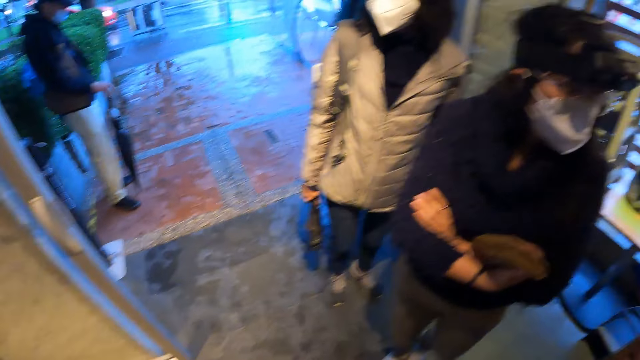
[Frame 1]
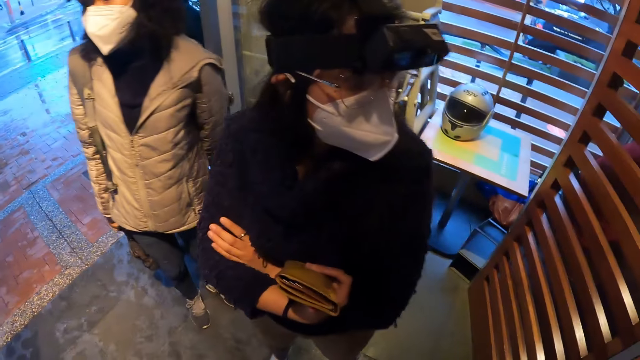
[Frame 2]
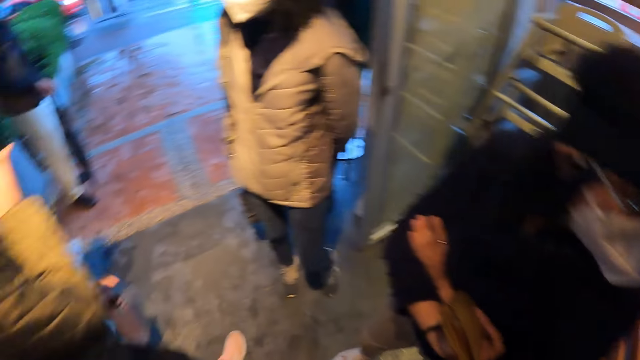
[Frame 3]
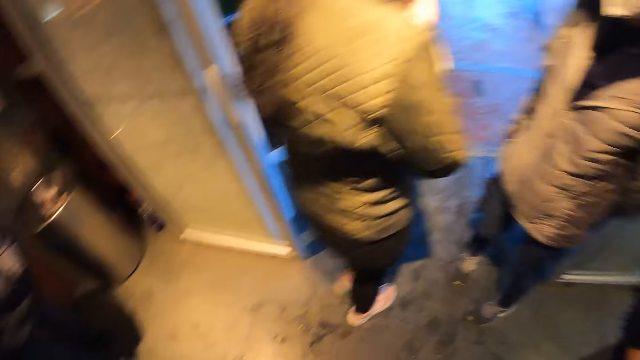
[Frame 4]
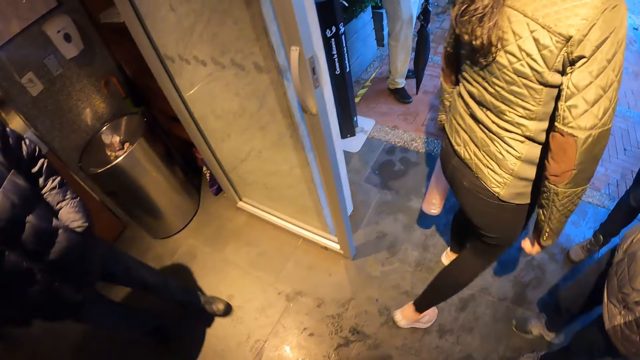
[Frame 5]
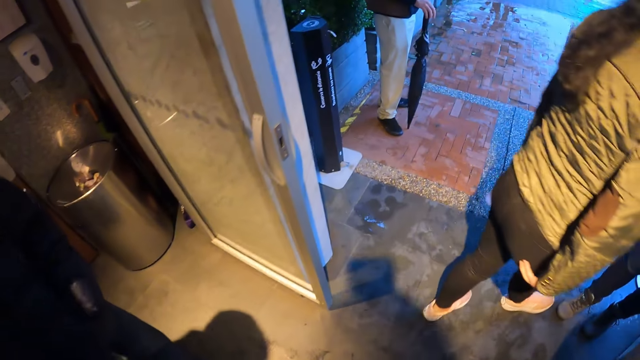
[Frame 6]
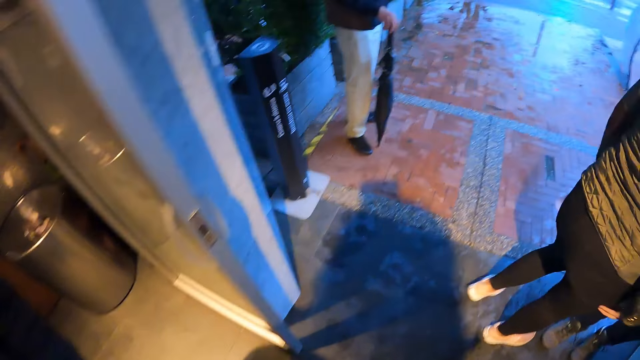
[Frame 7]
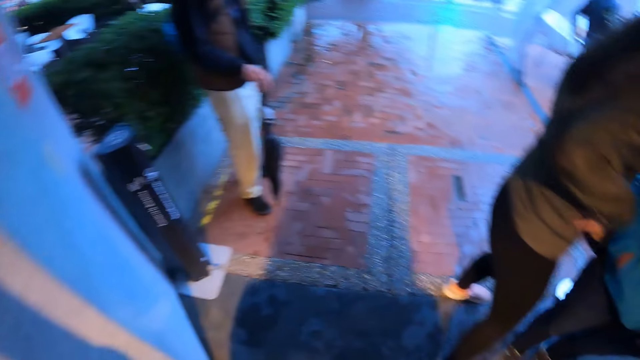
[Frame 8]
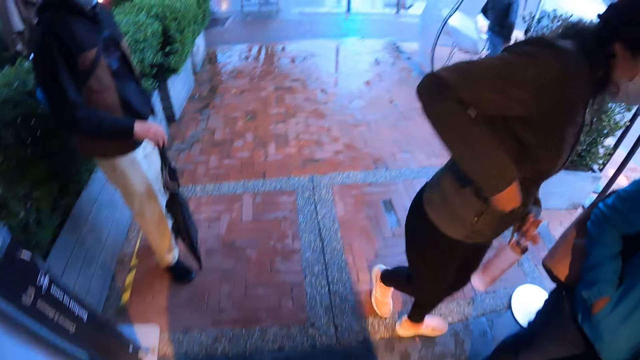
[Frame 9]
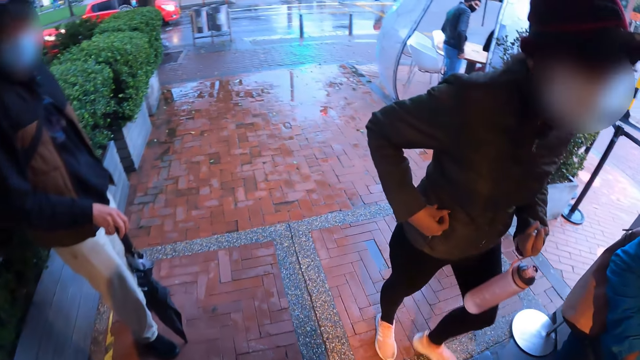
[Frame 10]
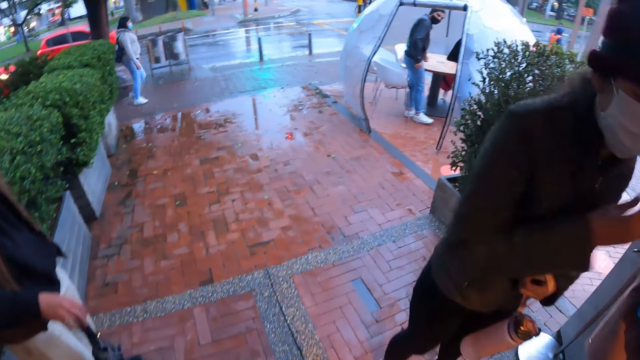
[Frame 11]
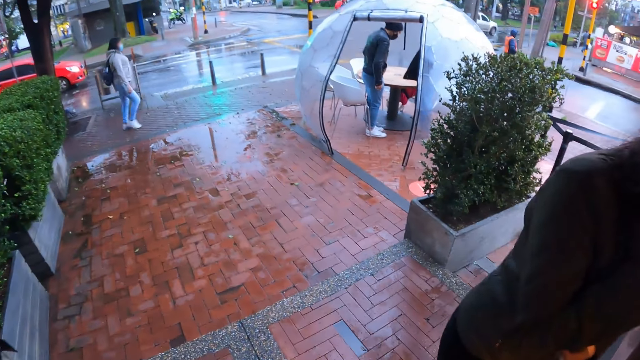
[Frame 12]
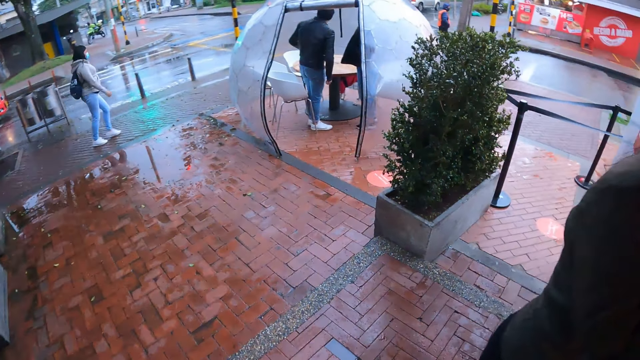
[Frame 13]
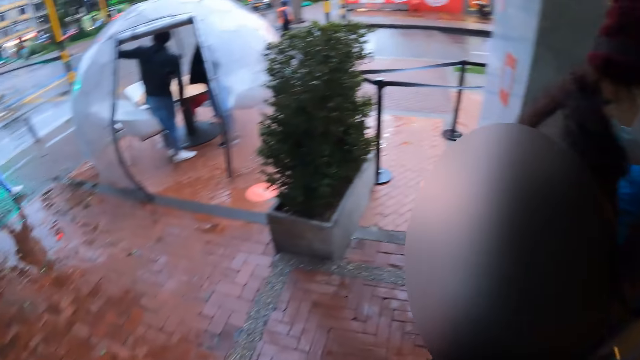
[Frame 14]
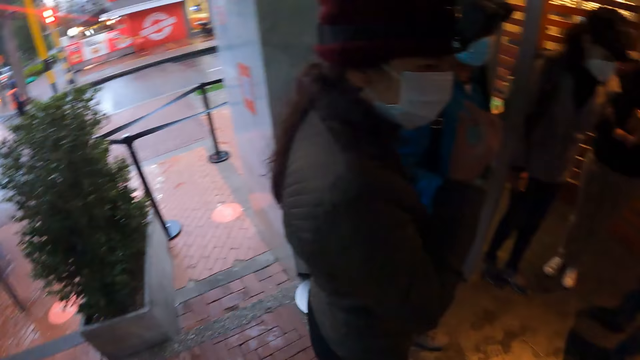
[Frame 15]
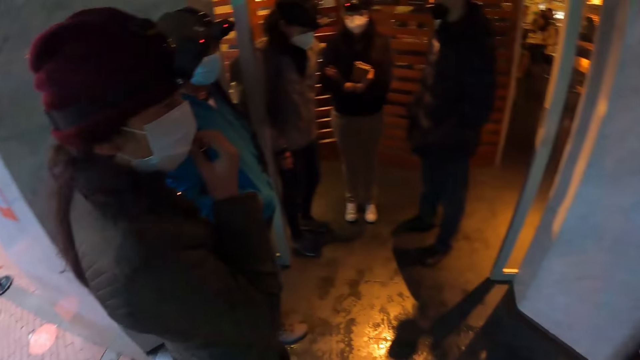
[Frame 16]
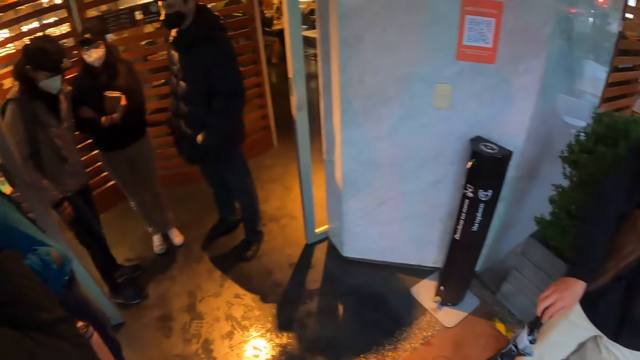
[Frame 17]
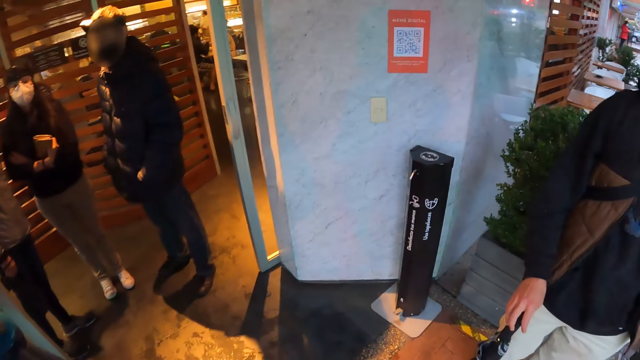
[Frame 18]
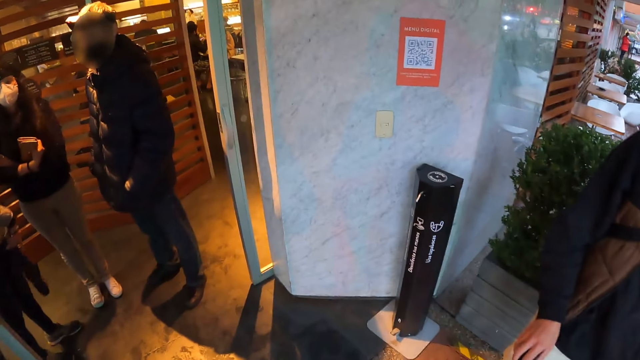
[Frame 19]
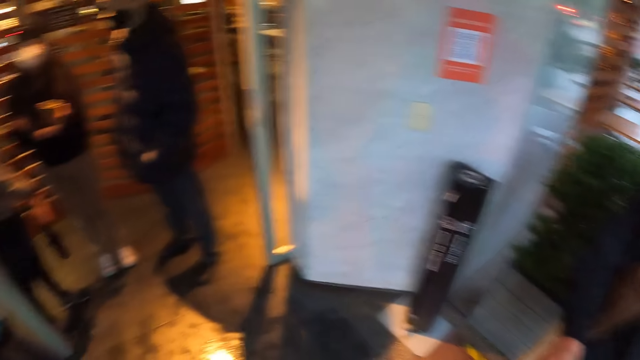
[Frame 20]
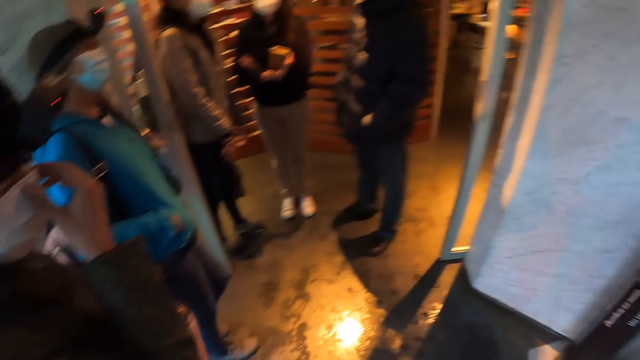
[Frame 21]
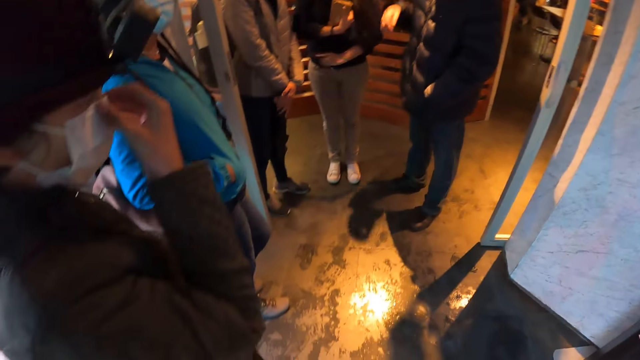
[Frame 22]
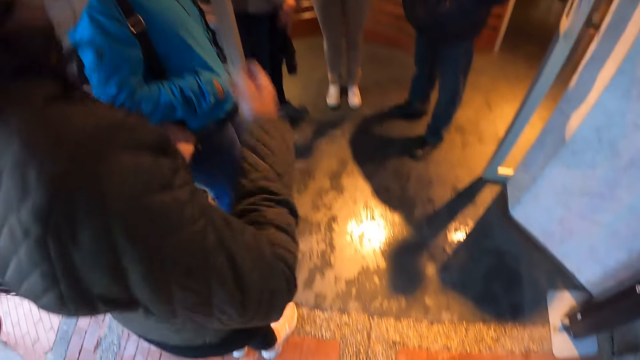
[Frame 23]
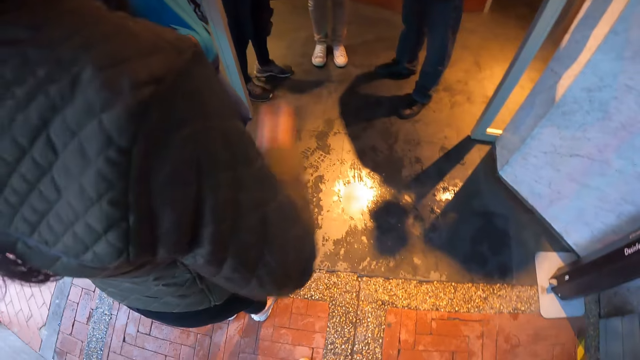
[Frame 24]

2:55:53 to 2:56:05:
The camera wearer looks around. A person looks beside. A woman walks past the camera wearer. The woman walks around. The woman holds a bottle with her left hand. The camera wearer moves outside the restaurant. Another person holds an umbrella. Another person looks around. The woman touches the face. Another person walks along the pavement. A man touches a tent with his left hand. The person who looks around raises the hand. The woman touches the mask. The camera wearer looks around. They wait outside the restaurant with the group of people. The woman touches her face mask with her right hand.

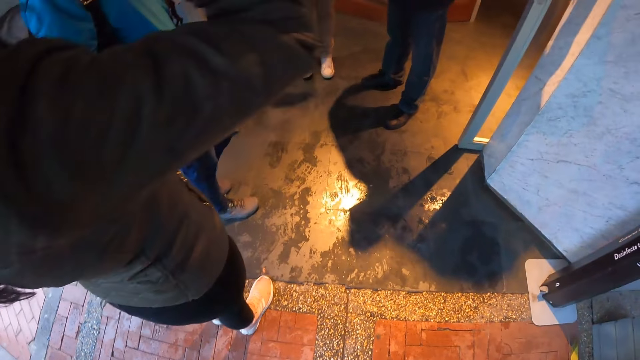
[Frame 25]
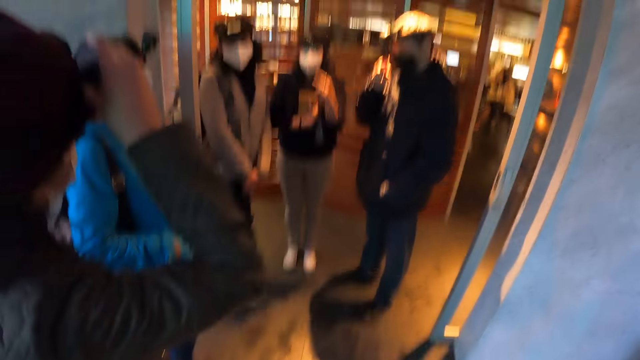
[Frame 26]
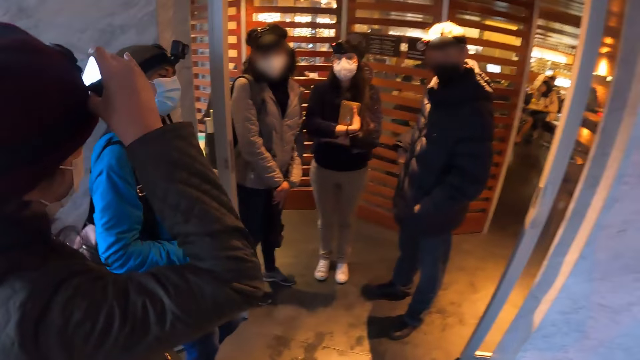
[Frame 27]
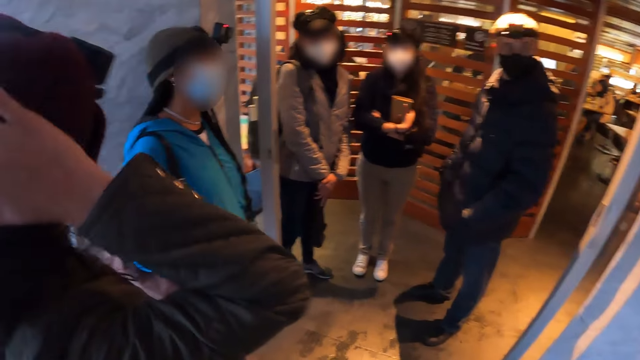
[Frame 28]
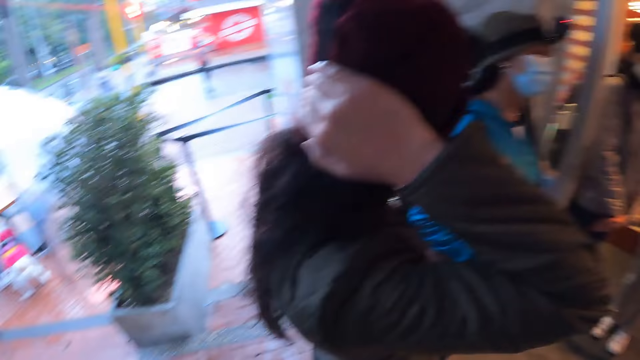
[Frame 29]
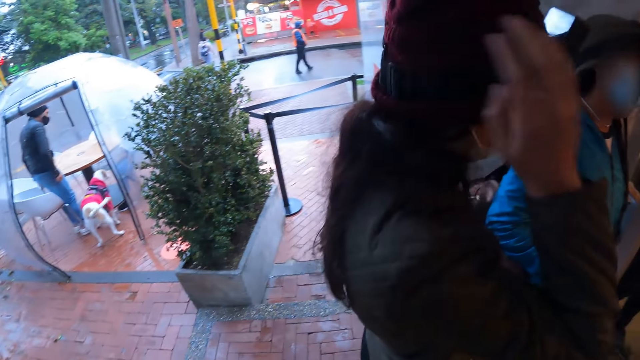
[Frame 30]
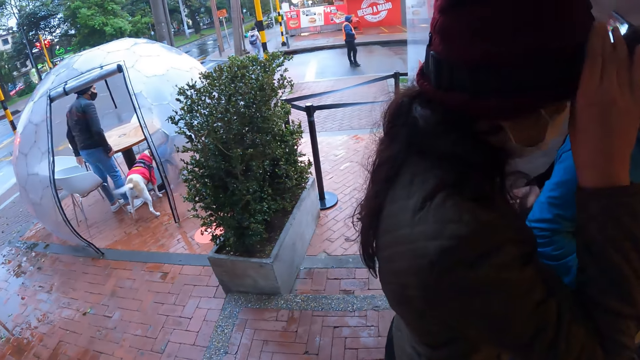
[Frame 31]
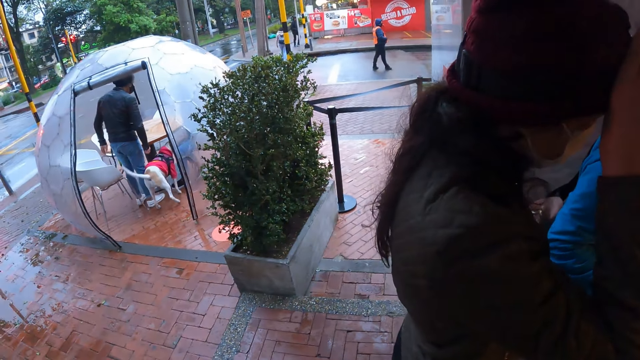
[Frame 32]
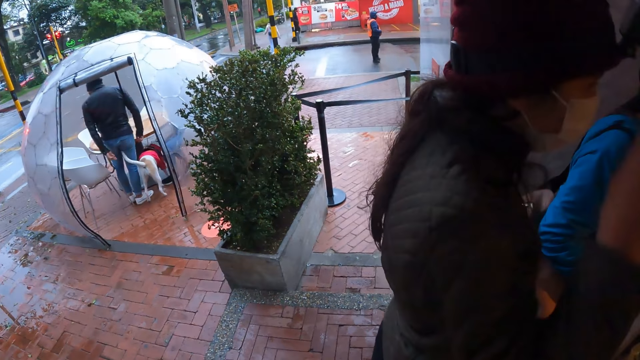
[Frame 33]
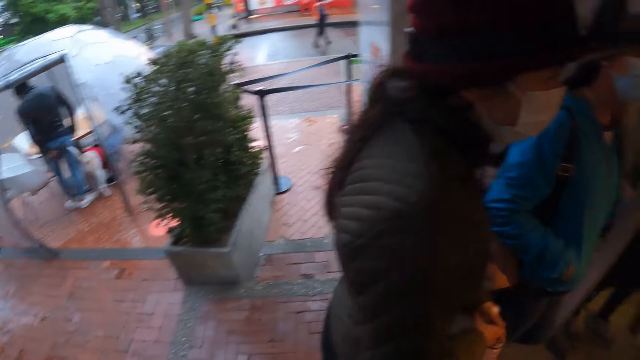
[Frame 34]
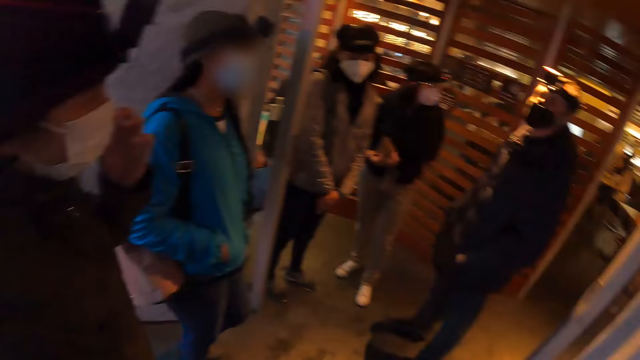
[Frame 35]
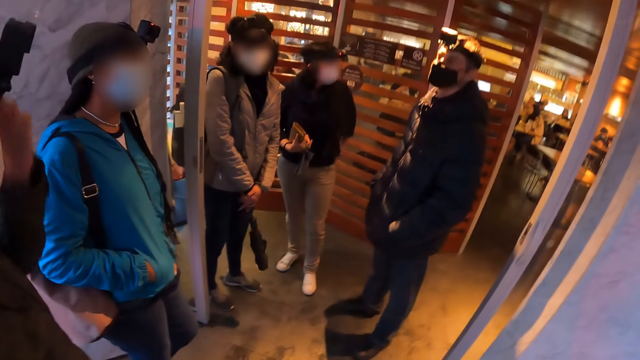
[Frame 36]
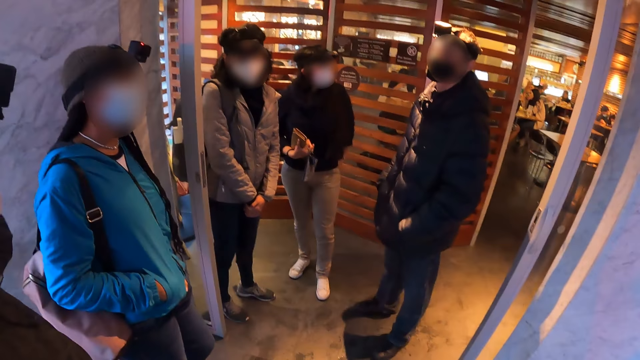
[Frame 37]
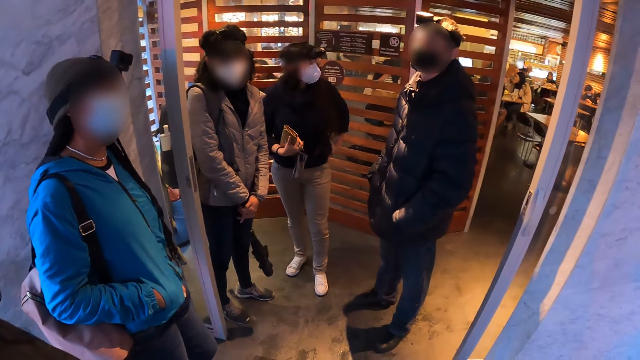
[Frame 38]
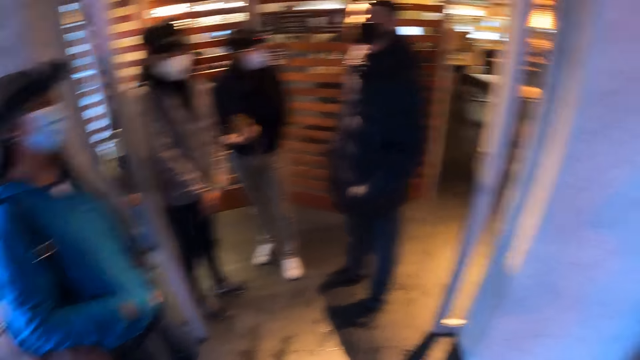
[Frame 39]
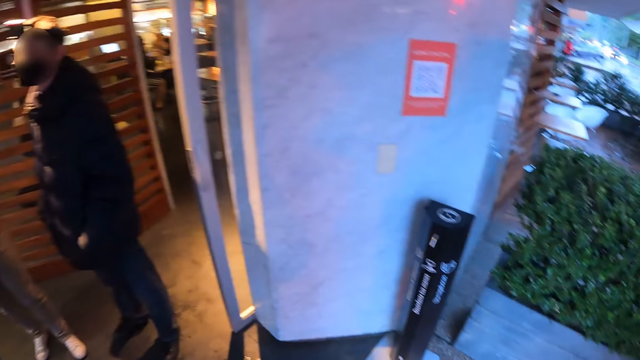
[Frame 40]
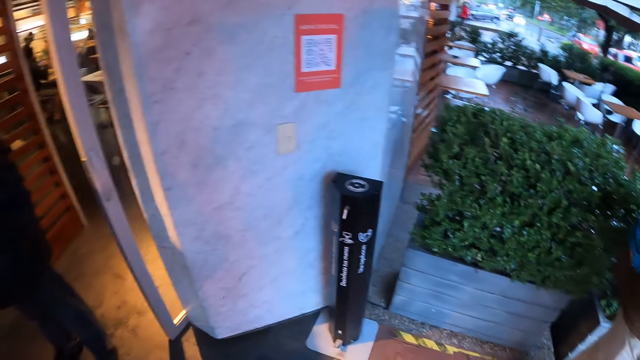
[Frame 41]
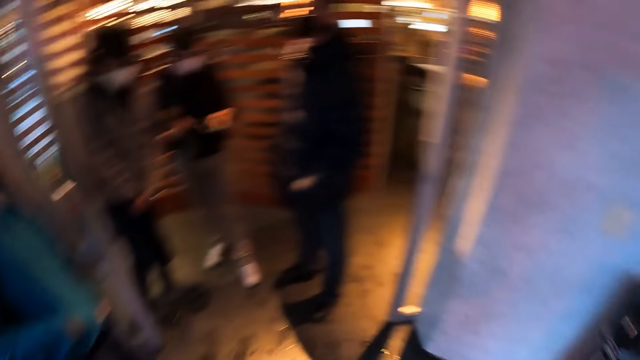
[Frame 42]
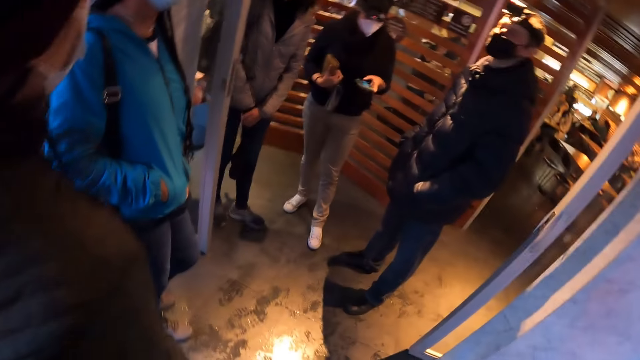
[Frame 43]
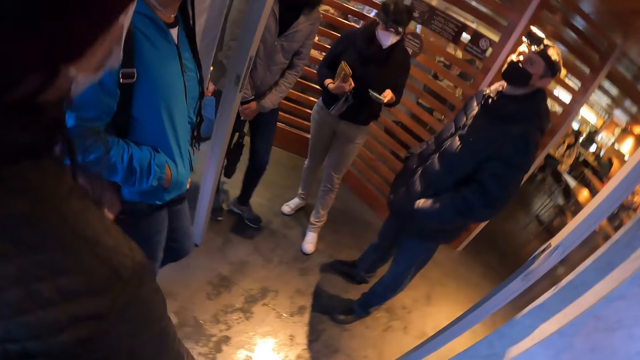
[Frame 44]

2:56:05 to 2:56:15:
A woman adjusts her camera with her right hand. The woman touches the head. The dog plays around the man. A person touches the back. The woman touches her face mask with her left hand. The camera wearer stares around. Another woman operates her phone with her left hand.
